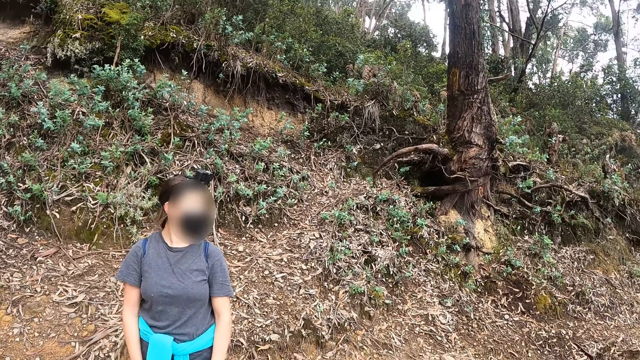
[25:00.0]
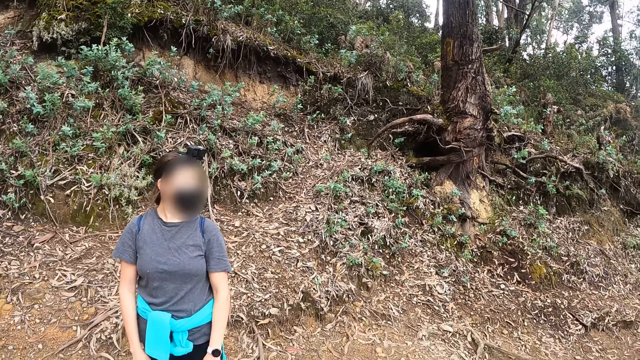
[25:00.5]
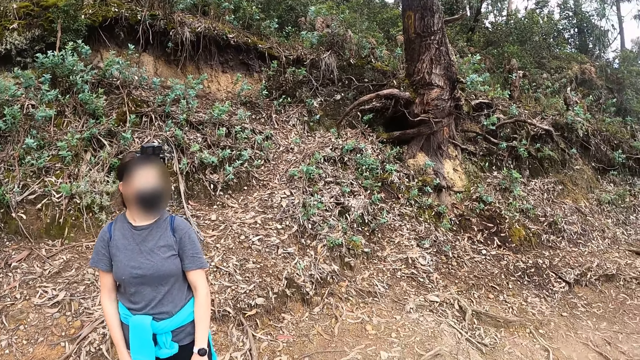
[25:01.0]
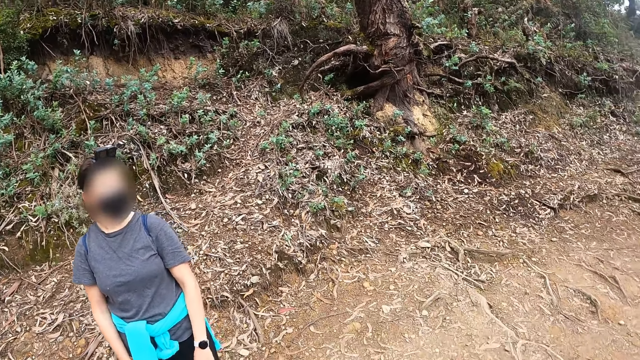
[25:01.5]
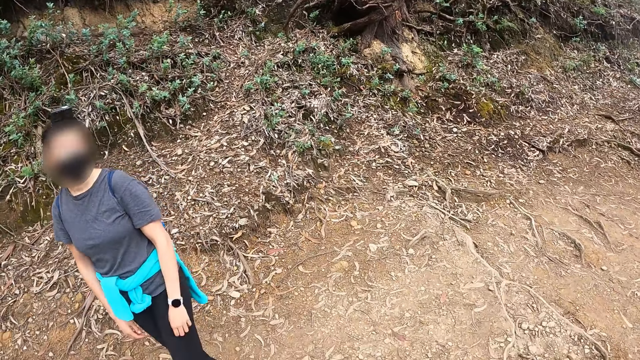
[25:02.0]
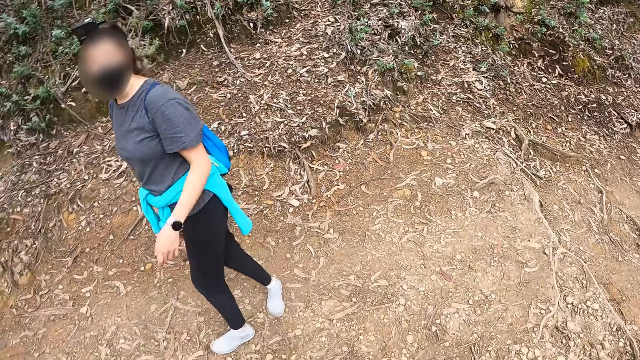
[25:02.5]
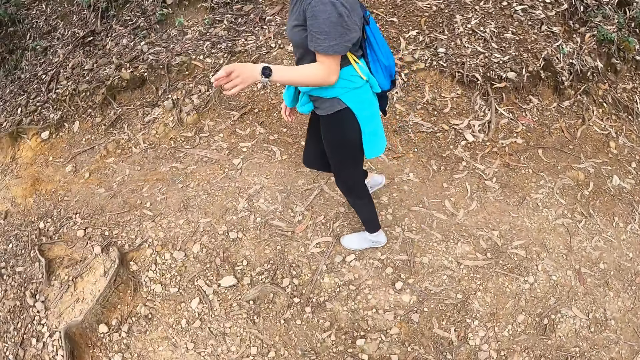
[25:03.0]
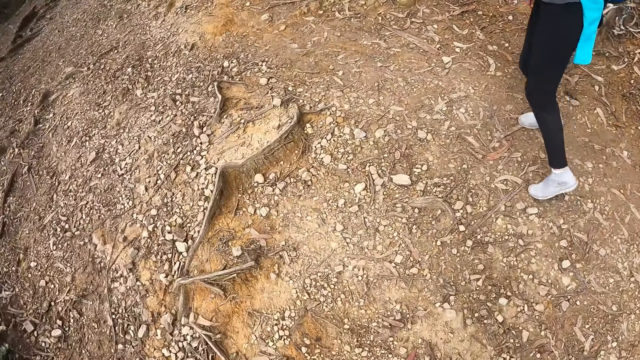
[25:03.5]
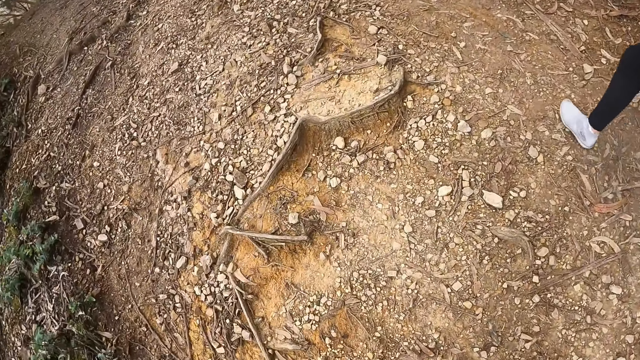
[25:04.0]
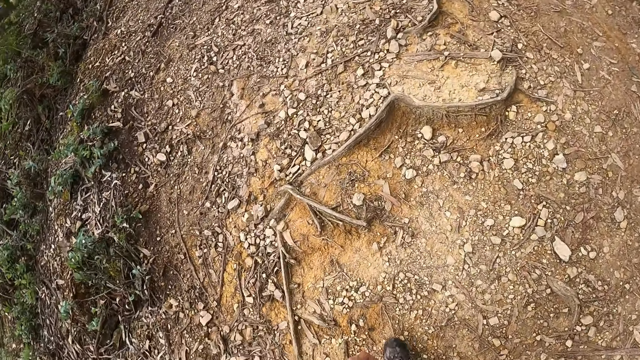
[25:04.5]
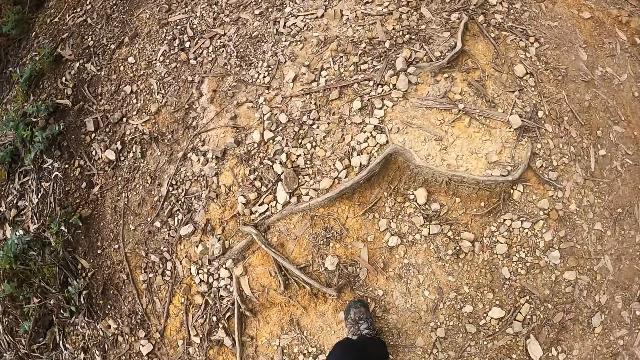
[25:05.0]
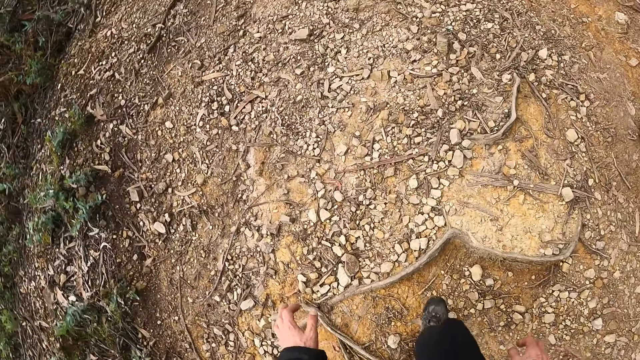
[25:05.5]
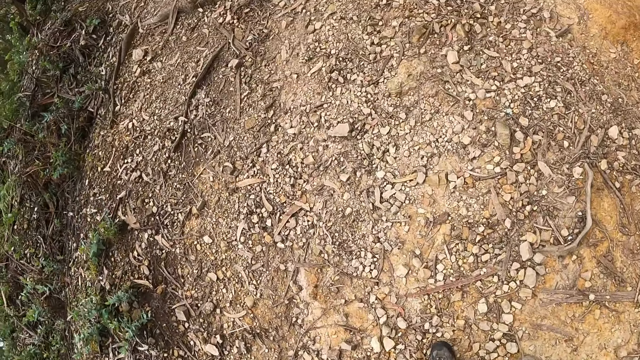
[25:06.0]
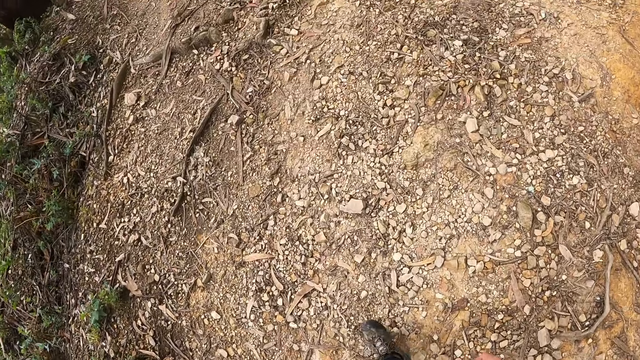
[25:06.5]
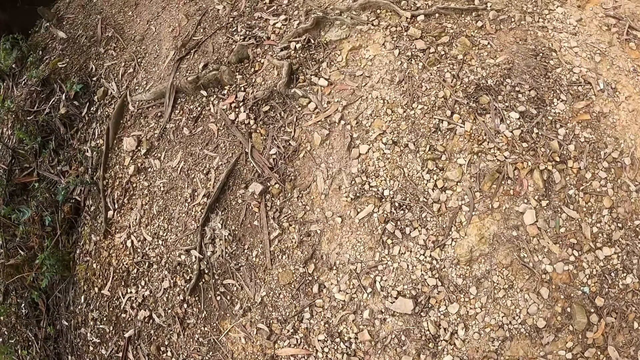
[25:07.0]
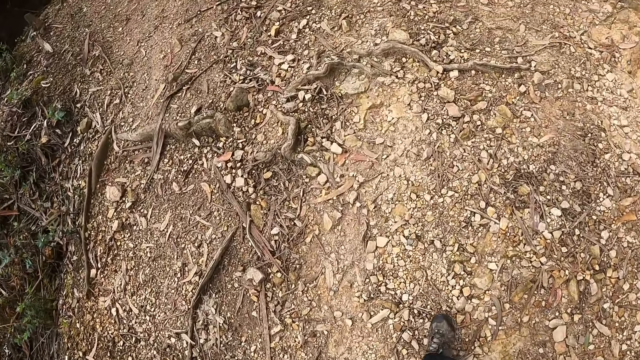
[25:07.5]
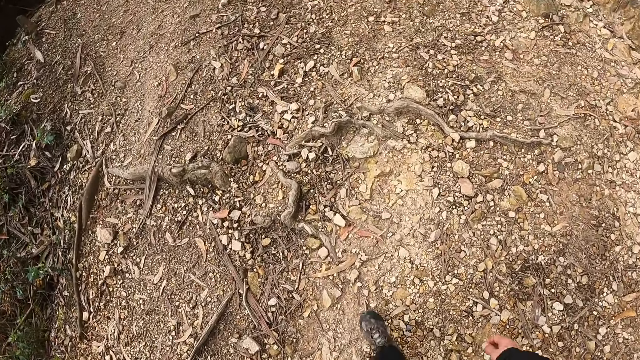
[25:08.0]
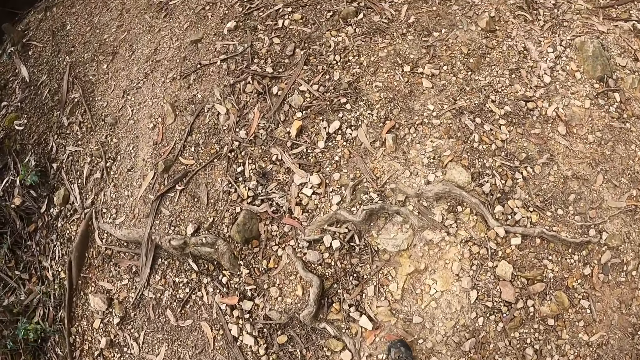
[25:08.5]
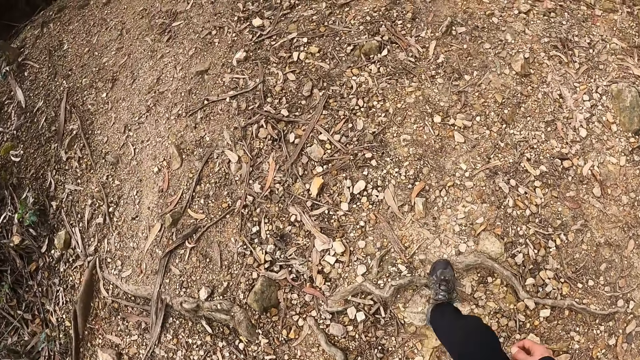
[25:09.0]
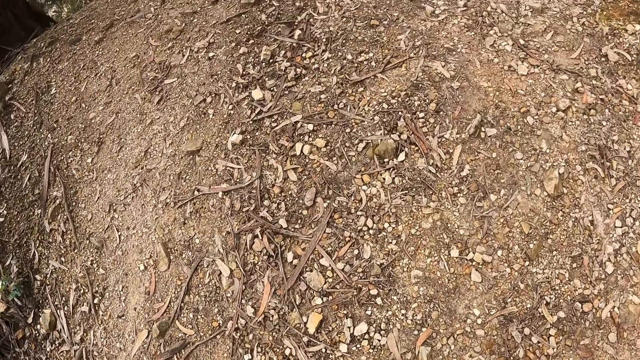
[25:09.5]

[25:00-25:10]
The camera wearer looks at the trees. A woman points at the camera wearer. The camera wearer walks forward. They walk beside the woman.

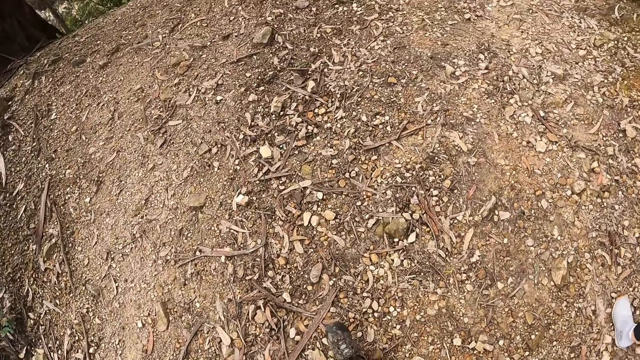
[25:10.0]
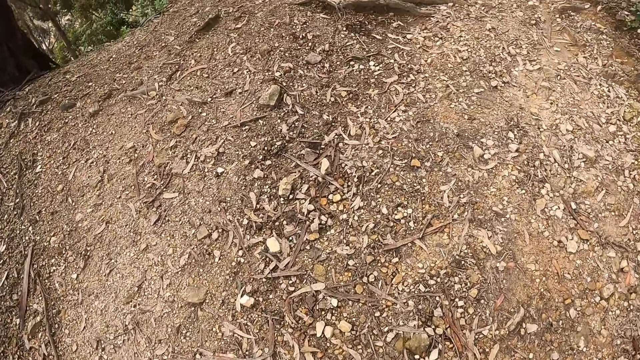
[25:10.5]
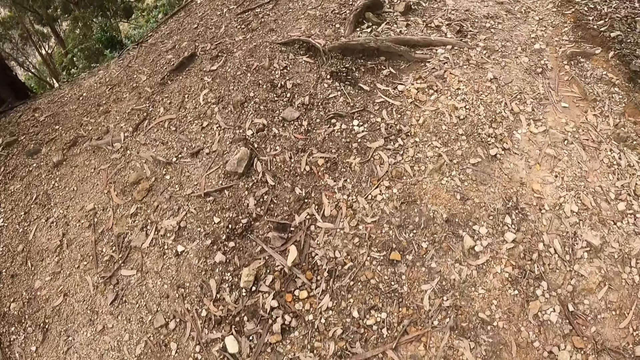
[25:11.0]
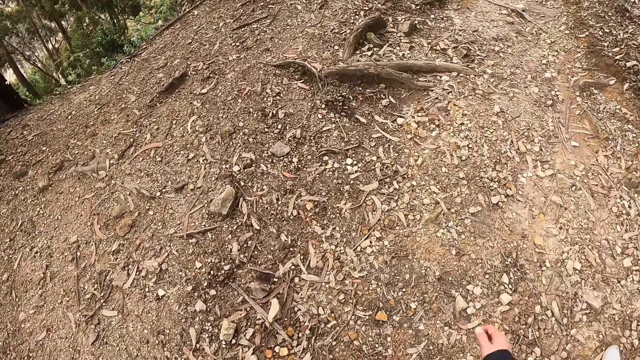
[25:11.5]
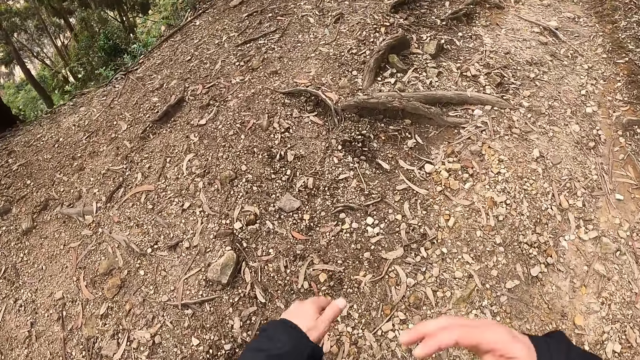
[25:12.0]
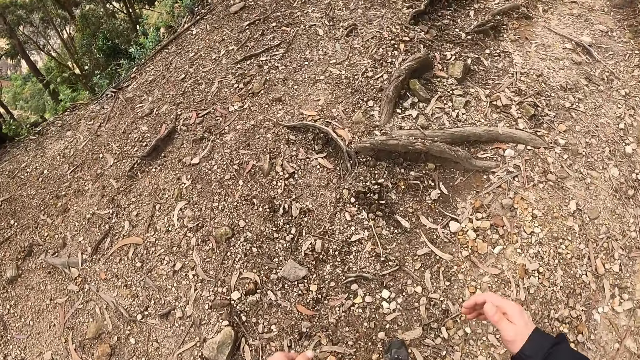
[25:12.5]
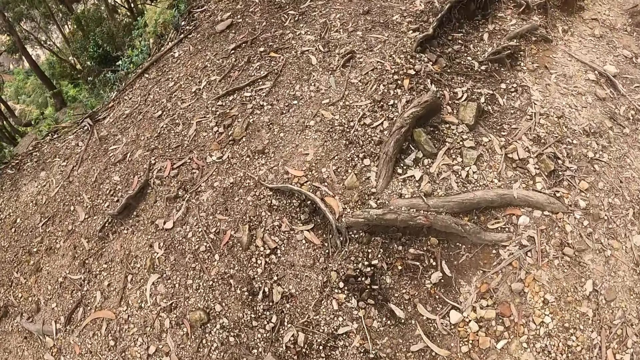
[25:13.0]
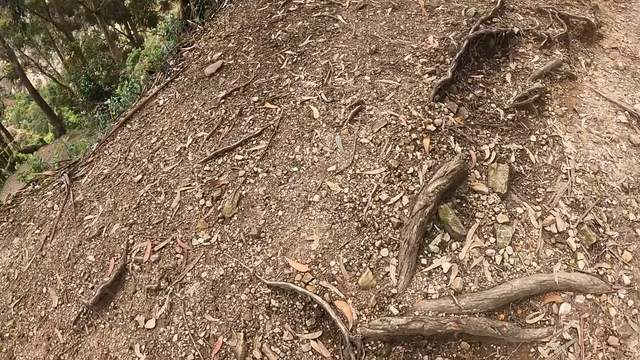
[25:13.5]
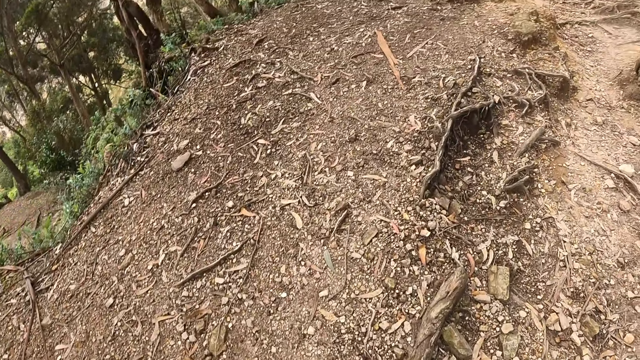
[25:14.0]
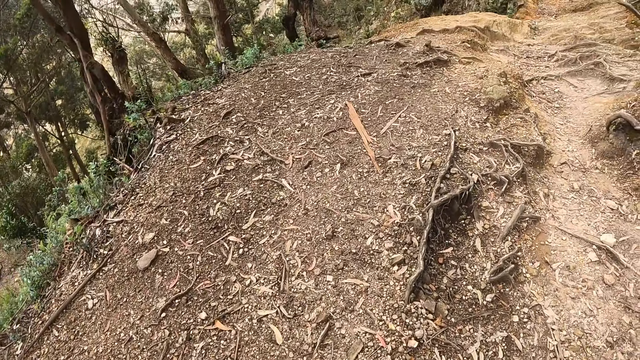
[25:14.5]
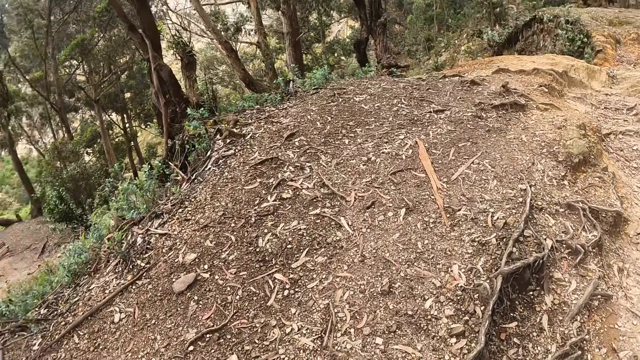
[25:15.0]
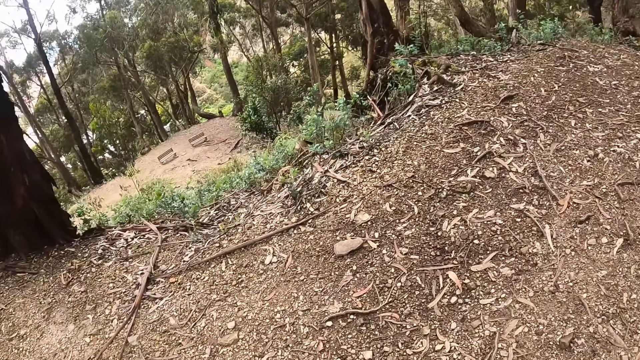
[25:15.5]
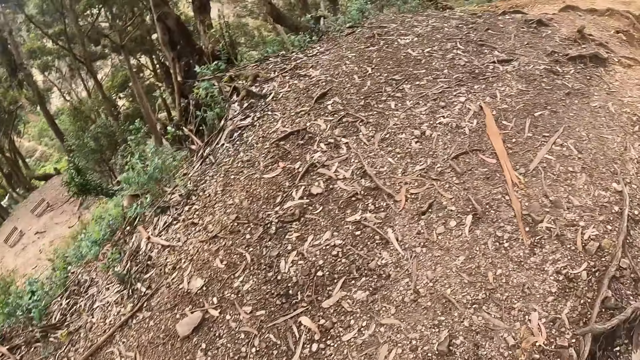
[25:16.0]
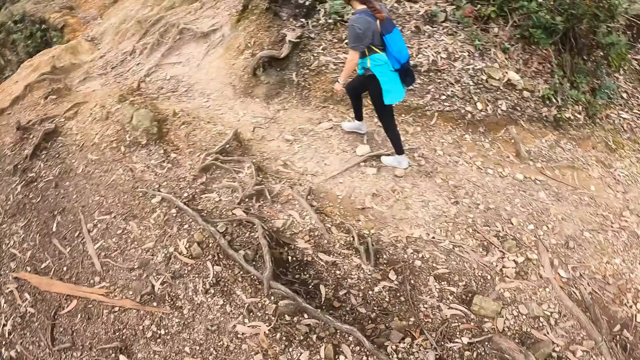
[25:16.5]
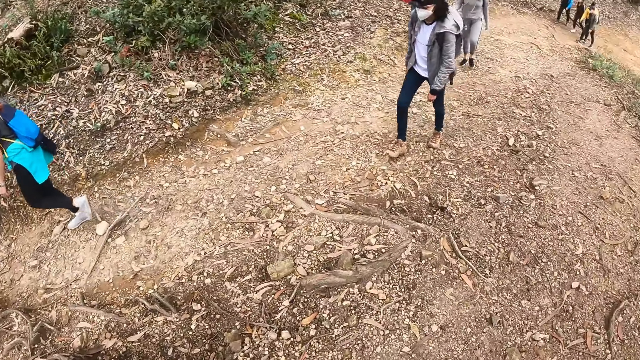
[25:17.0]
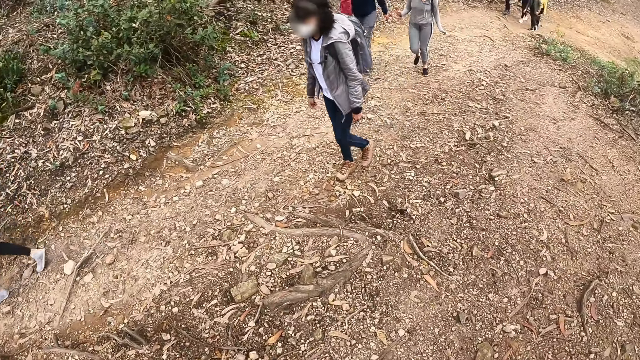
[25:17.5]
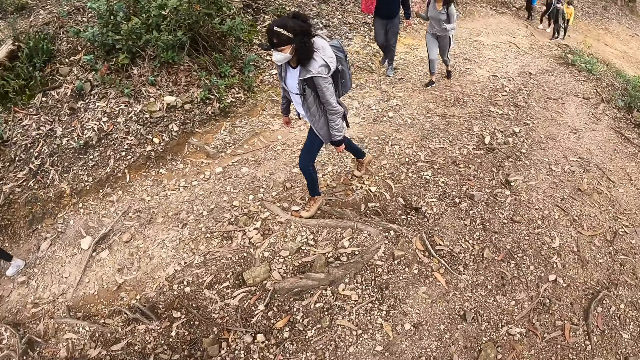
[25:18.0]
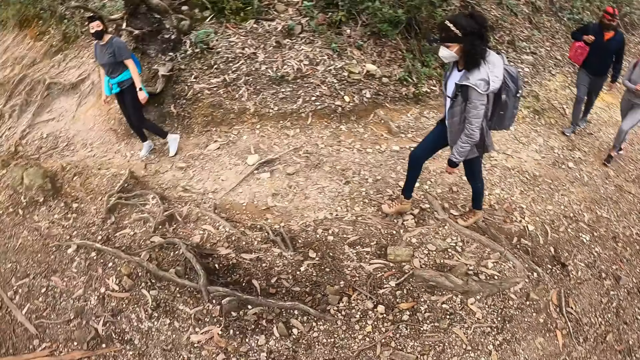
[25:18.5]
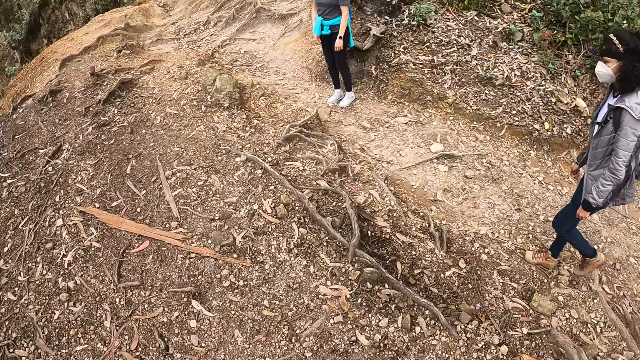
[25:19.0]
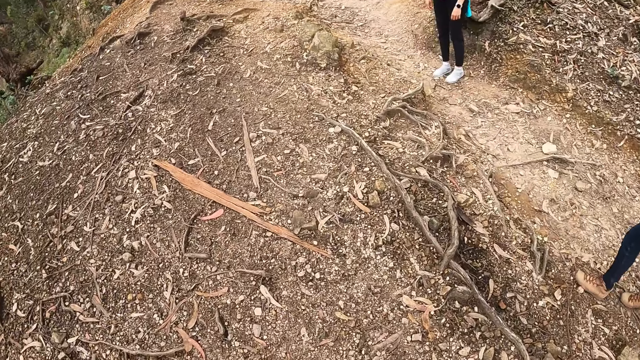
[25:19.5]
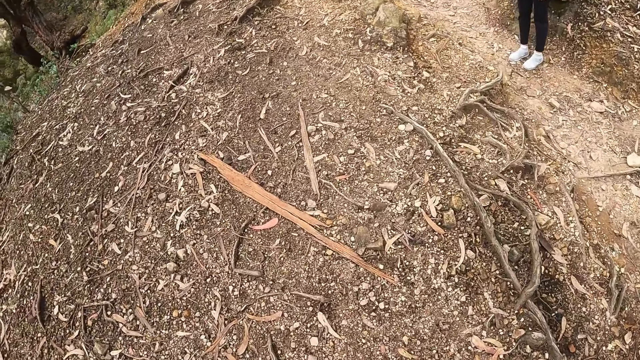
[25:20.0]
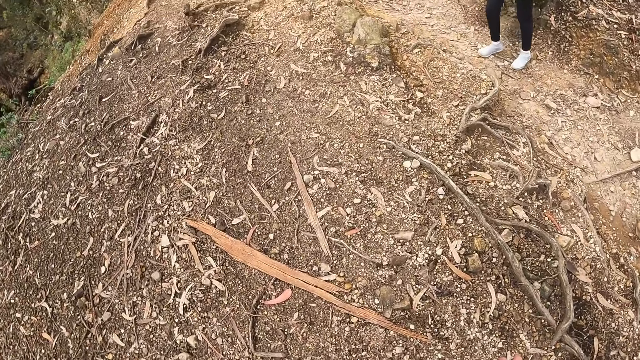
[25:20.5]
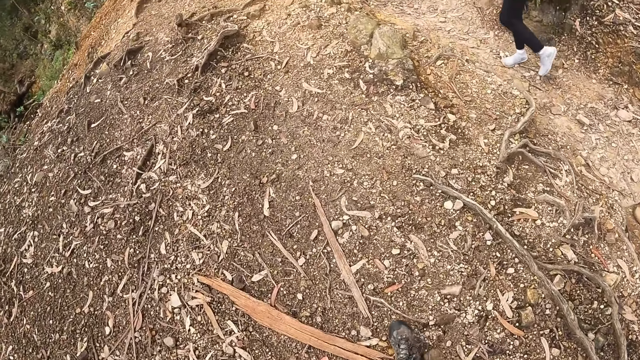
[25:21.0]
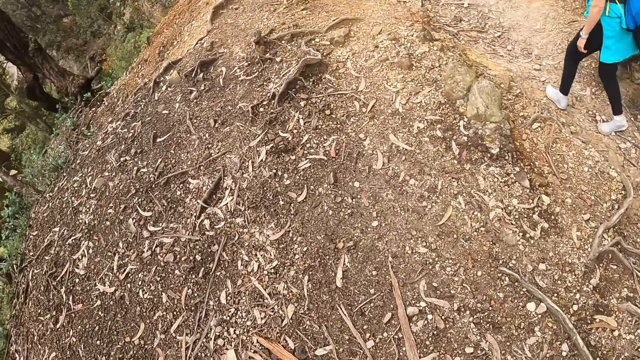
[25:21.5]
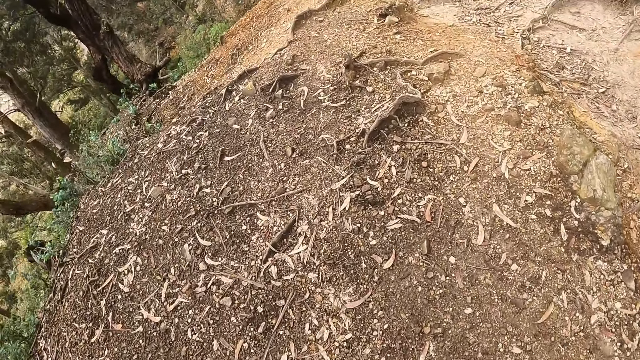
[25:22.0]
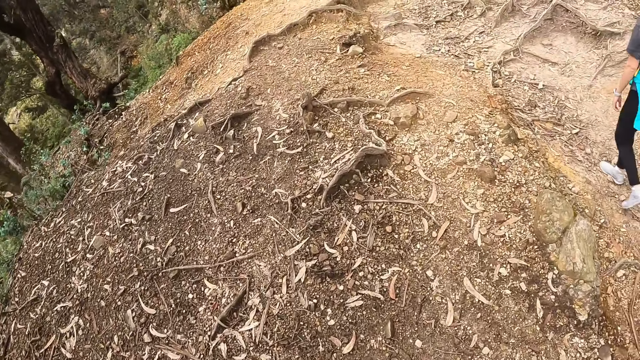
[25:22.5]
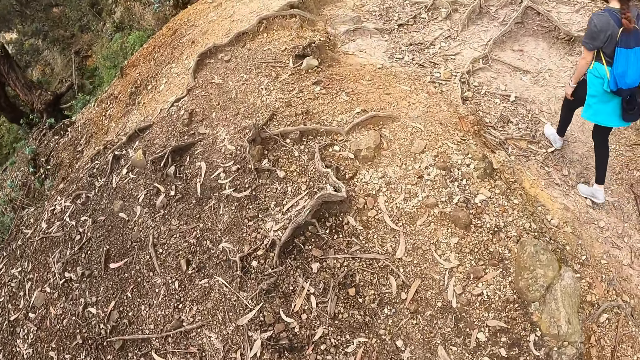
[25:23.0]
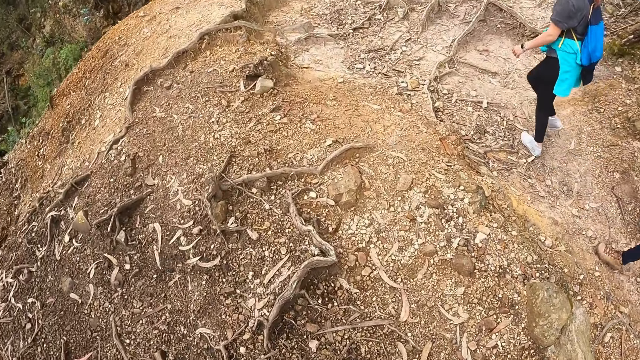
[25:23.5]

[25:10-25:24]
The camera wearer shakes both hands. They walk beside a woman. Another woman walks behind a third woman. The camera wearer looks at the third woman. They look at a fourth woman. They walk on the road.
